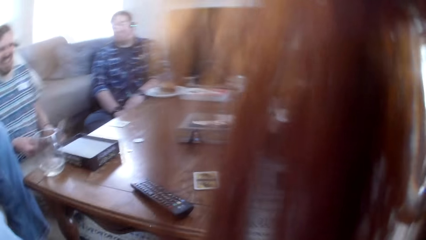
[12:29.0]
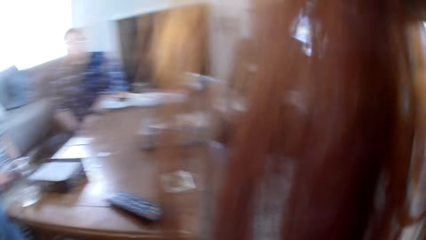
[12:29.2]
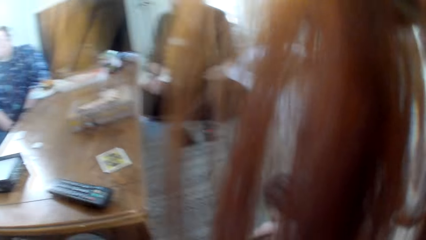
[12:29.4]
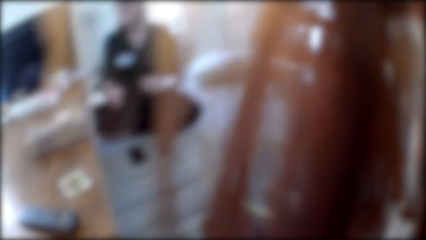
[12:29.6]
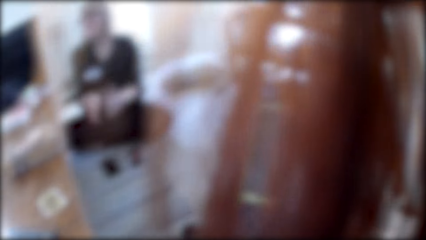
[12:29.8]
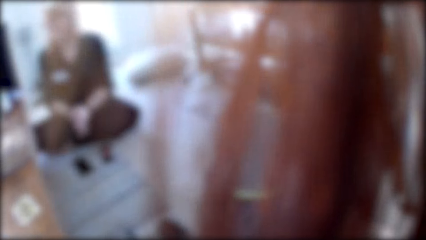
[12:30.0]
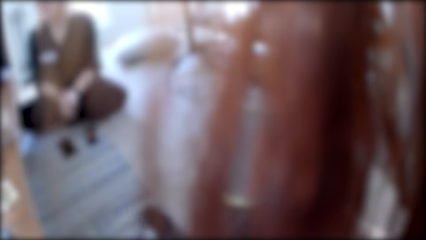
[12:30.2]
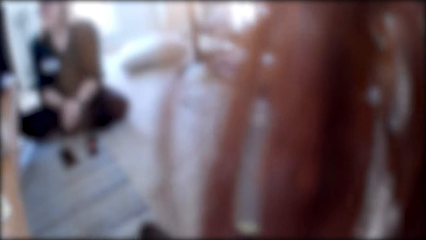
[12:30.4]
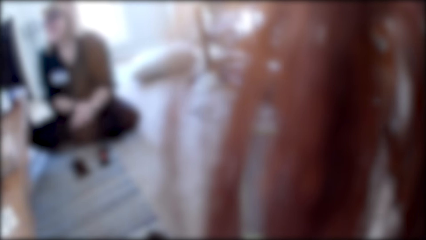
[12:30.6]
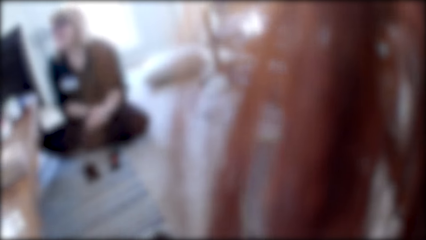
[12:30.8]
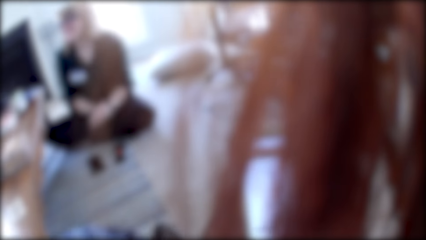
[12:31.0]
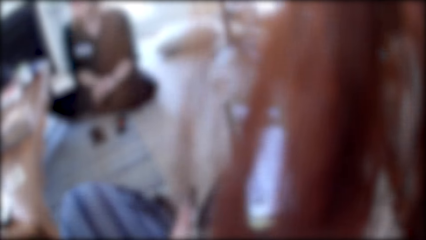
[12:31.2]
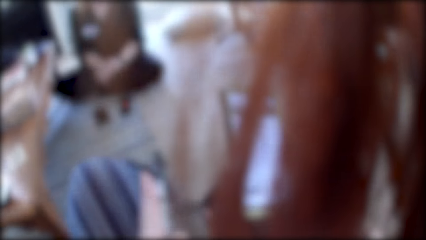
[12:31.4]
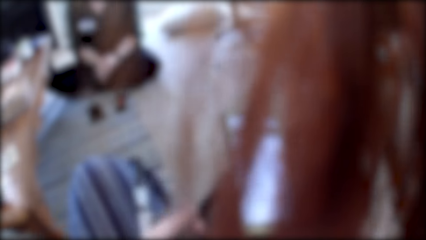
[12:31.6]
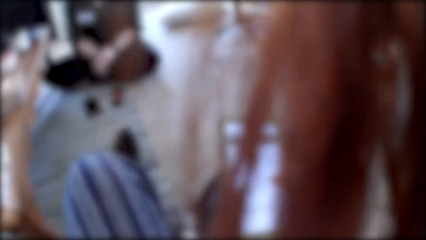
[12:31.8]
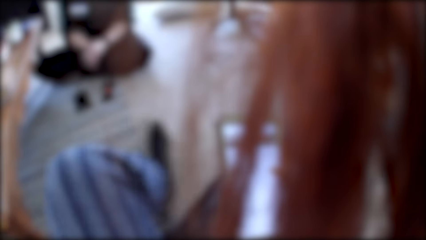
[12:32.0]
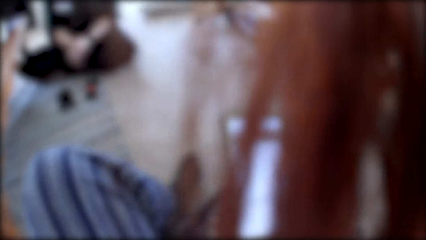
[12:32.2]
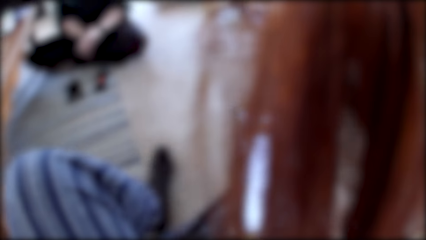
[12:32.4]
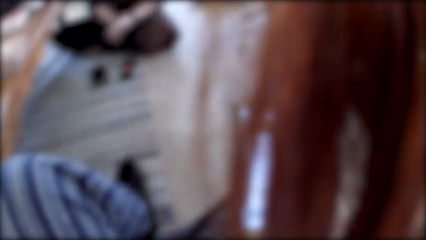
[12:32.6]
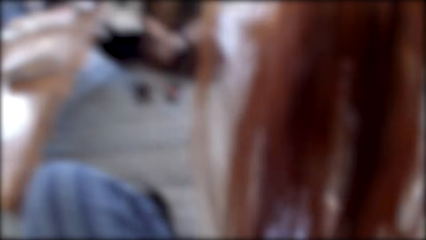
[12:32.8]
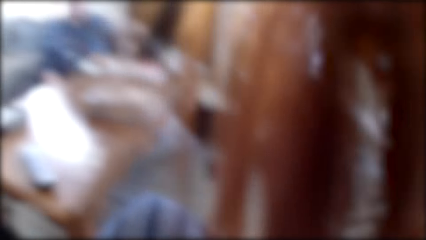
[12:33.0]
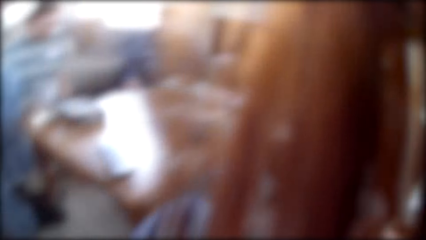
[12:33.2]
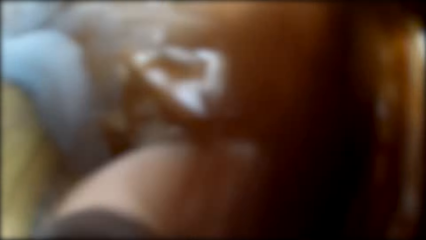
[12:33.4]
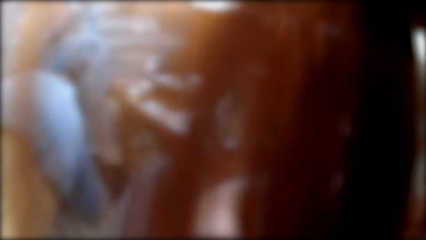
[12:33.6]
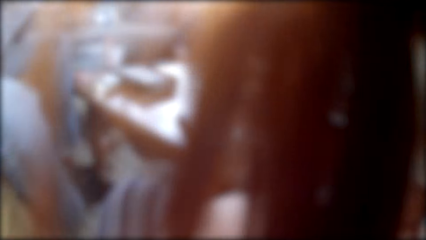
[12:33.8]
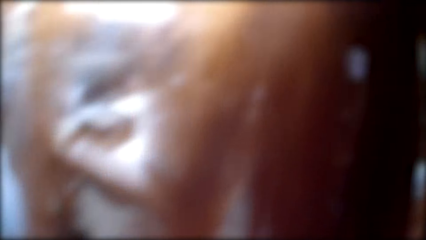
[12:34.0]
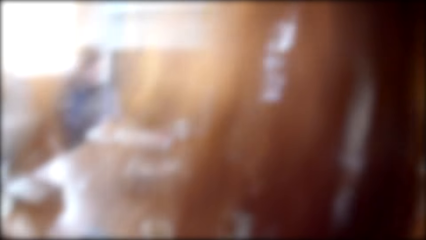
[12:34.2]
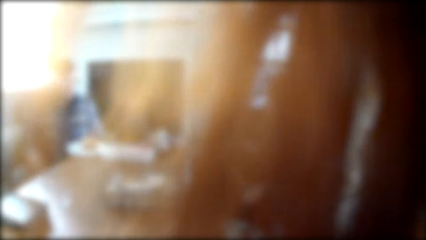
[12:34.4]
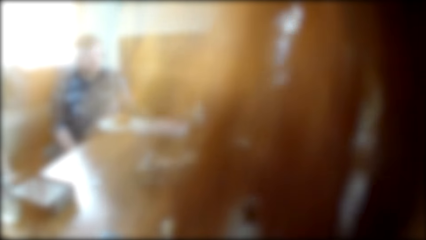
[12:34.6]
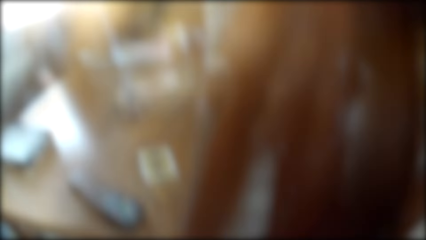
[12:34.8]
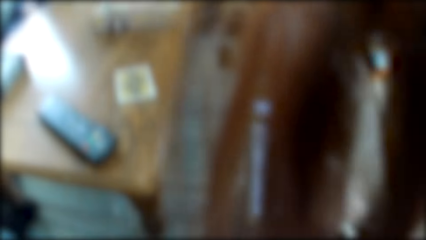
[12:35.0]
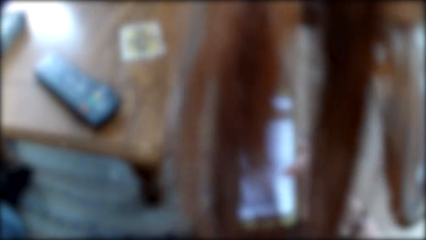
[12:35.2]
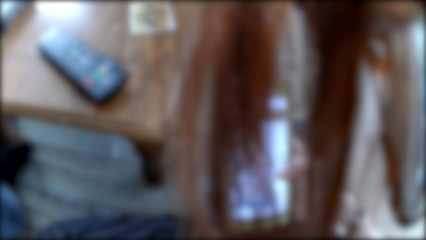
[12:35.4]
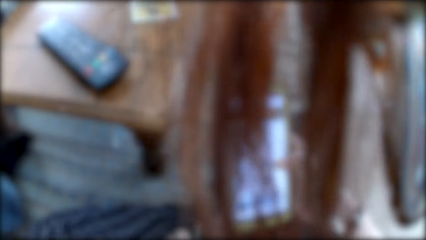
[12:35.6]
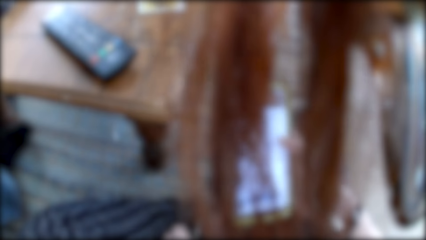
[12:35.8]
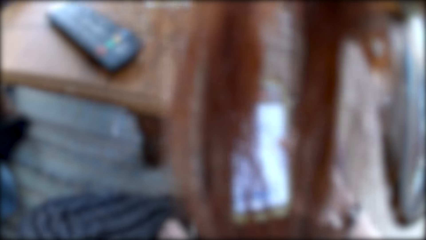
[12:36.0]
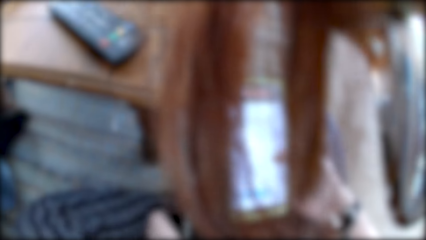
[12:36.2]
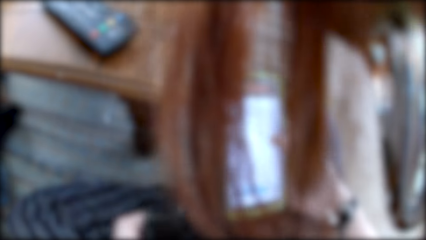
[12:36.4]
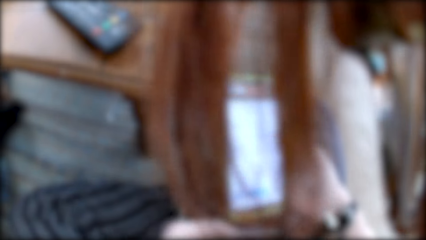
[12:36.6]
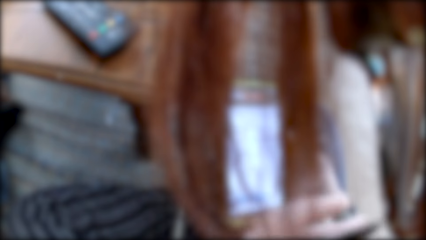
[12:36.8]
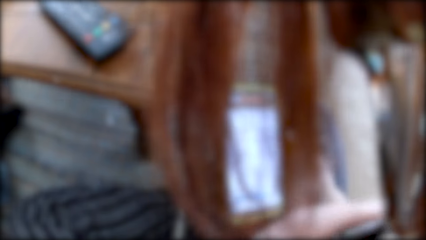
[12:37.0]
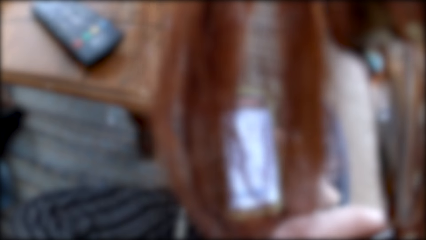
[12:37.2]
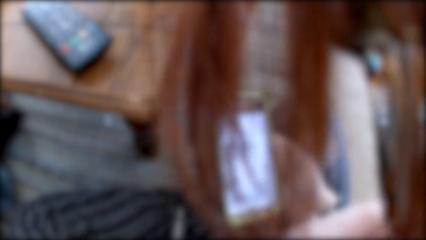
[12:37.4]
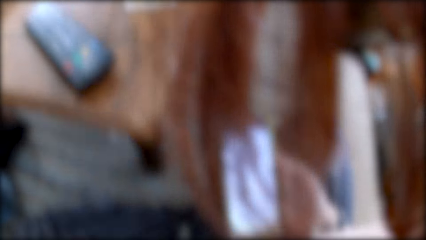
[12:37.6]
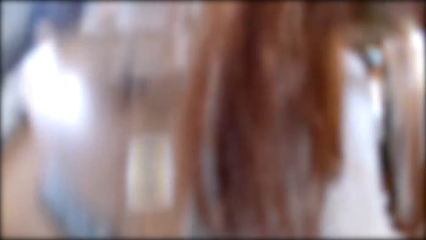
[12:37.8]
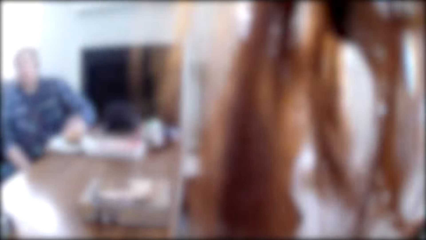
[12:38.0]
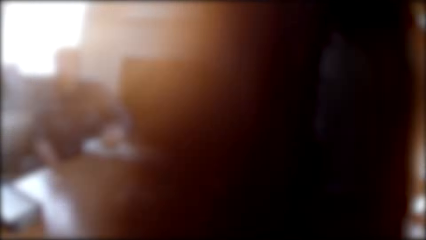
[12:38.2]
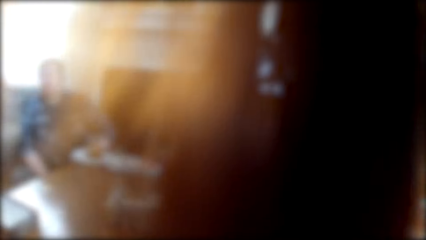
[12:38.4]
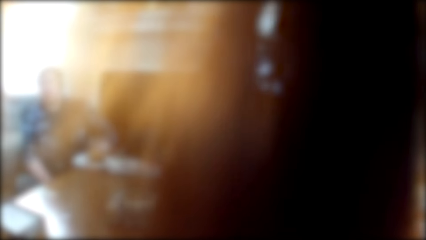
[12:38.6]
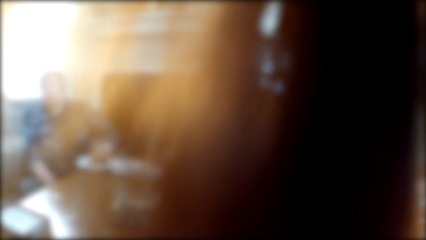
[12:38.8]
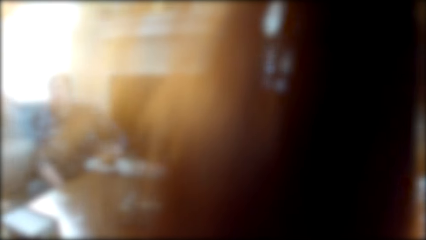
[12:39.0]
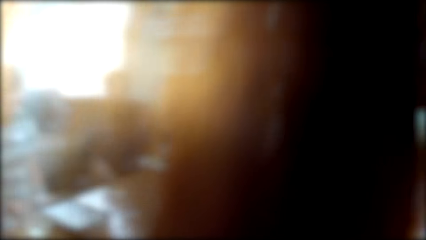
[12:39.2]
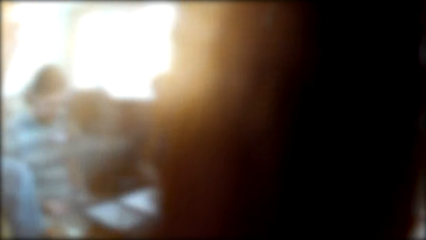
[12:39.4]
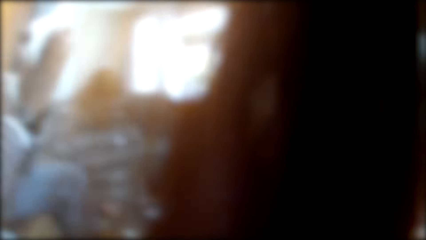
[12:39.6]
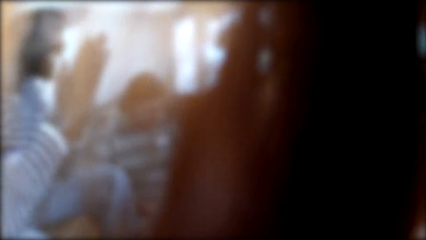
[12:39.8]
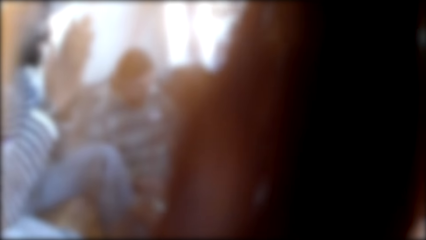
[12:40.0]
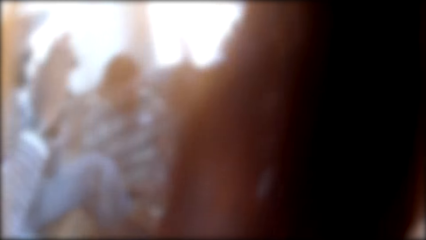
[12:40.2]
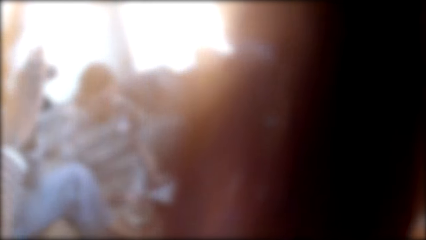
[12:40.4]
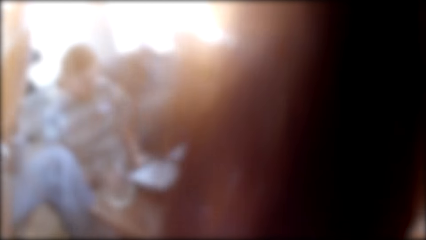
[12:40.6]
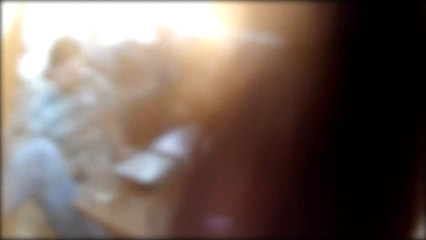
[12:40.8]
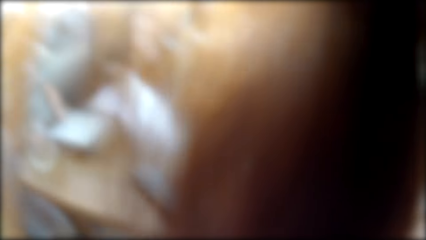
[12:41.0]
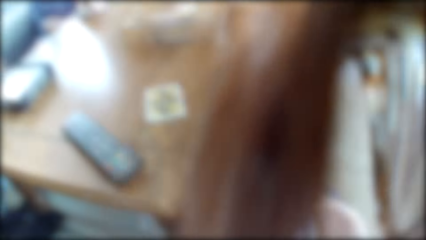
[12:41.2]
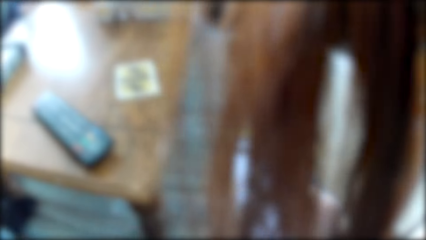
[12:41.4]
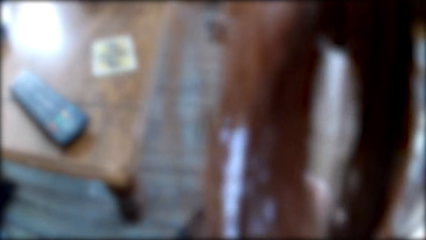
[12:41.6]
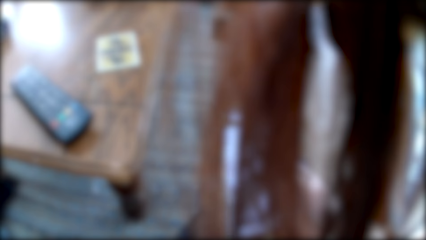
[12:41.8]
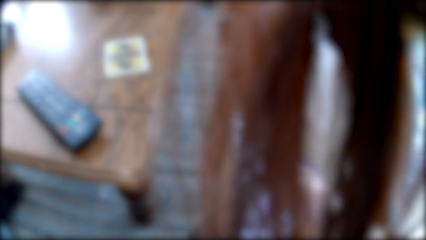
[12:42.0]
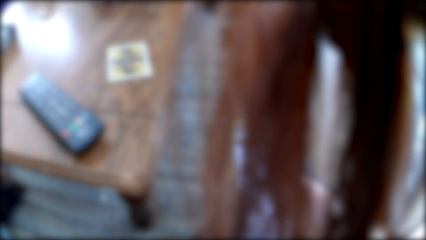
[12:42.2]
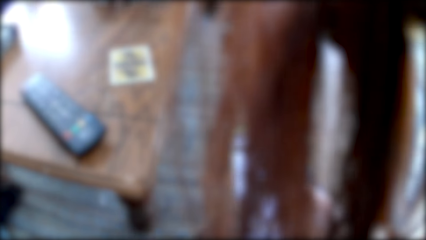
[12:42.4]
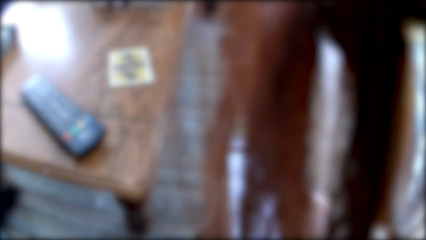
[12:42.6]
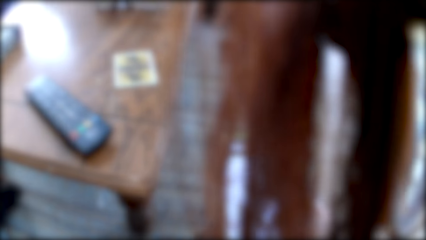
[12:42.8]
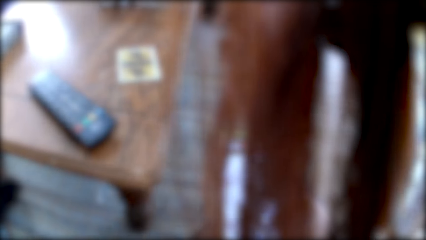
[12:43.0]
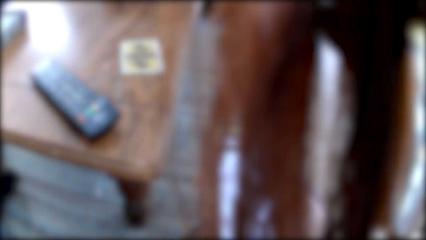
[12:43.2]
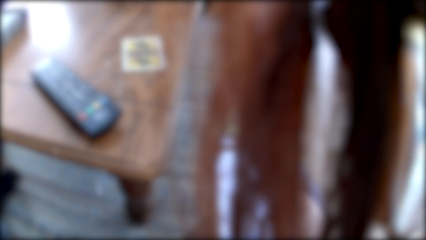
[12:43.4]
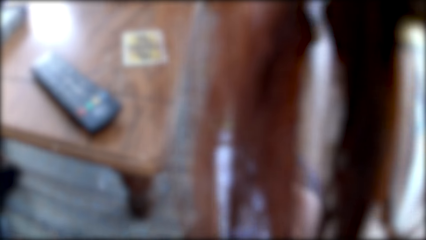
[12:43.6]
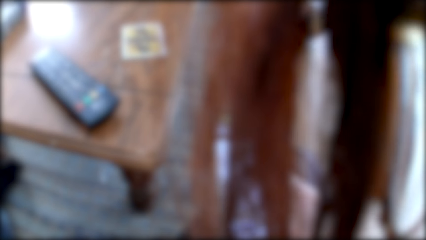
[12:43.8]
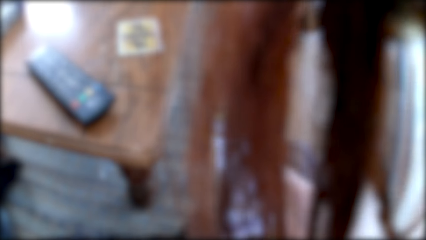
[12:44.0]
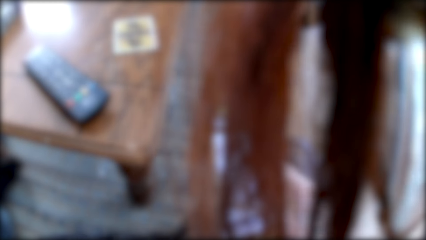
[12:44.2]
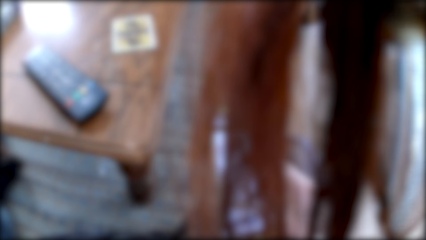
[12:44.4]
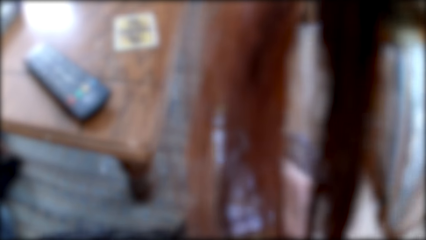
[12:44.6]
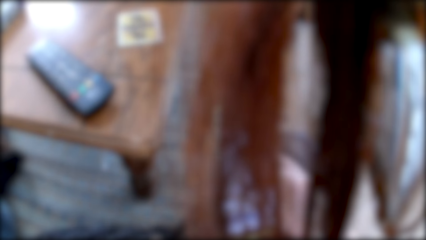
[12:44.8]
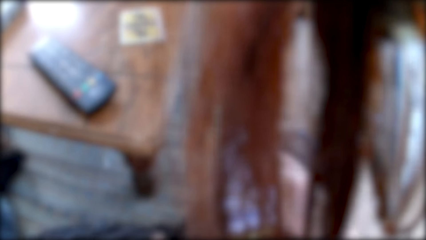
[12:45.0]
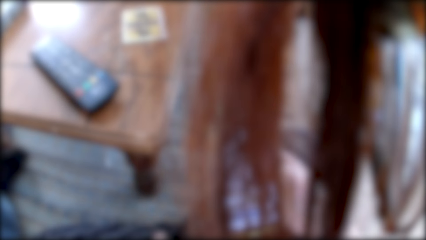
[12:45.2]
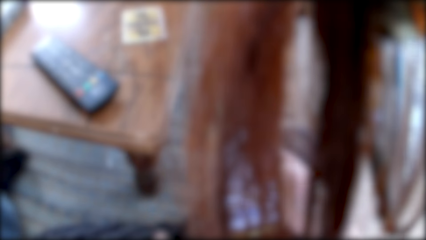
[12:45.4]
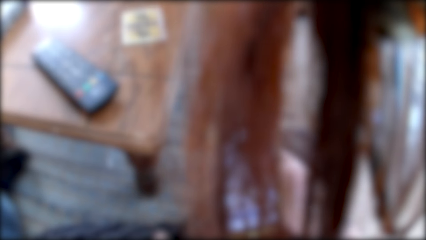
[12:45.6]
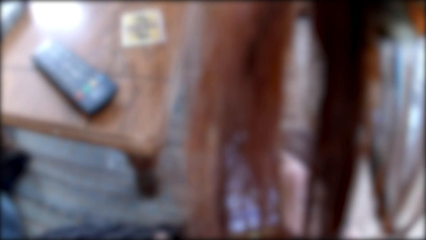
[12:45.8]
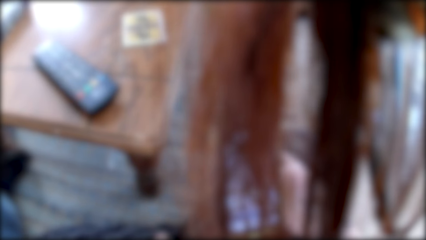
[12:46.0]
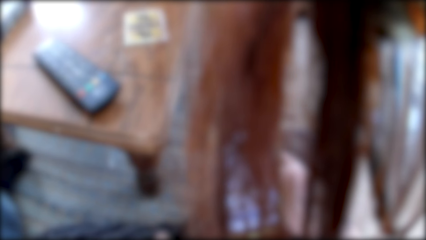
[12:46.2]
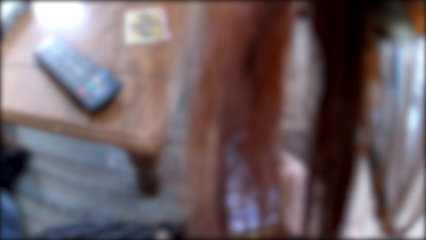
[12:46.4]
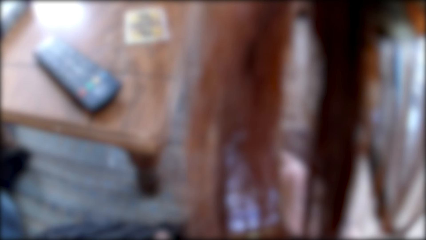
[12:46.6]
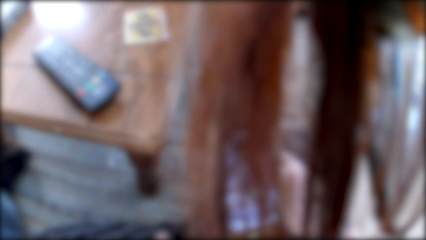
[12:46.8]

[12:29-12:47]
The camera wearer talks with the people in the room. She looks at a woman. She coughs. The woman talks to the colleagues. The camera wearer scrolls the phone with her right hand. She looks at the colleagues. She operates the phone.
